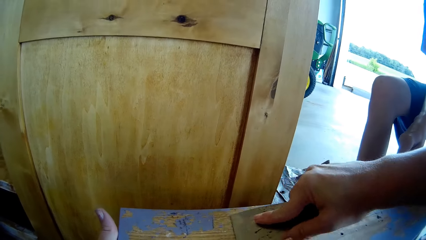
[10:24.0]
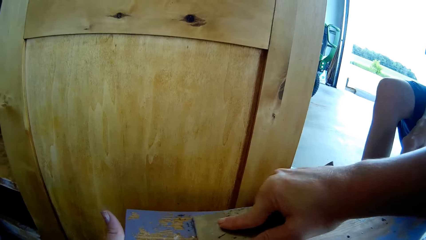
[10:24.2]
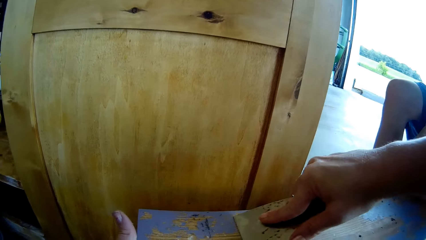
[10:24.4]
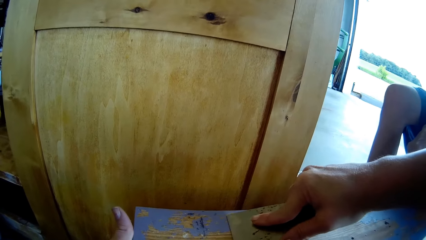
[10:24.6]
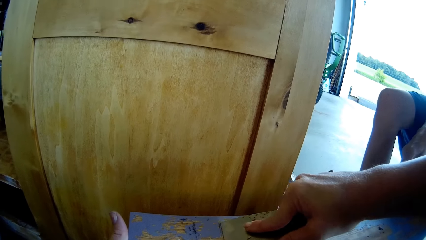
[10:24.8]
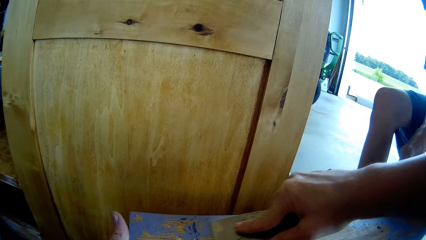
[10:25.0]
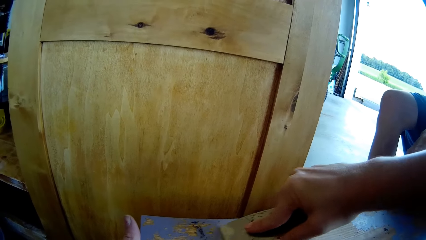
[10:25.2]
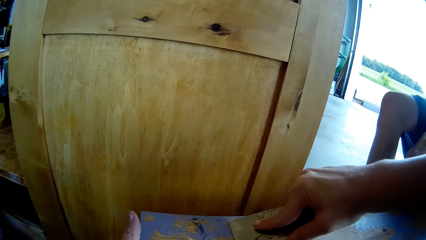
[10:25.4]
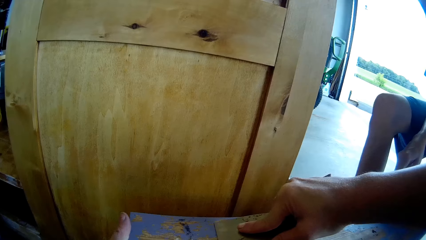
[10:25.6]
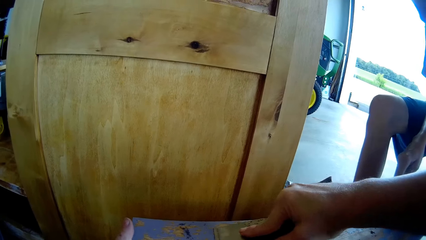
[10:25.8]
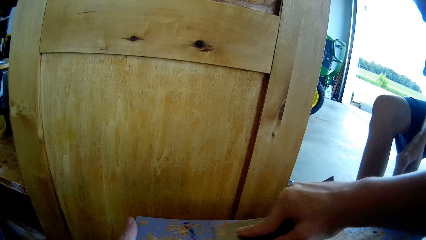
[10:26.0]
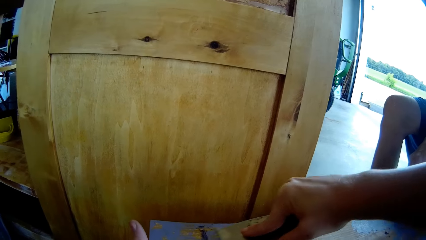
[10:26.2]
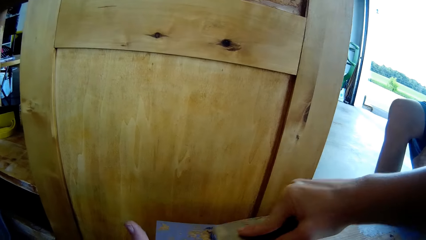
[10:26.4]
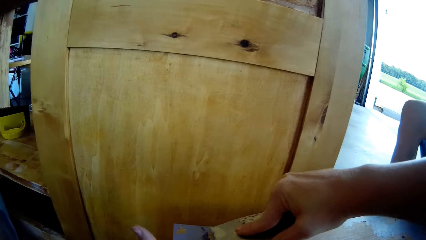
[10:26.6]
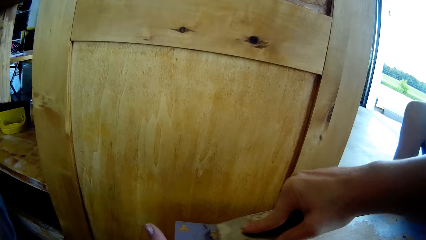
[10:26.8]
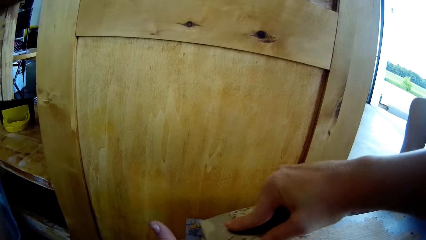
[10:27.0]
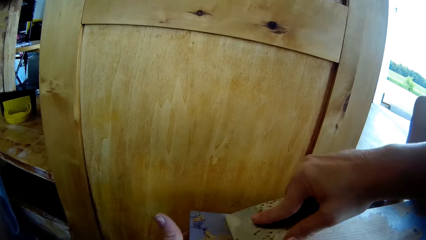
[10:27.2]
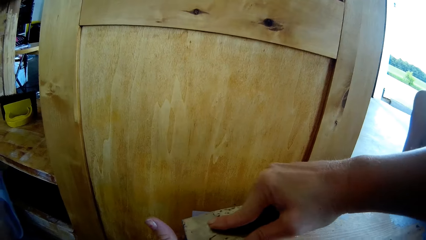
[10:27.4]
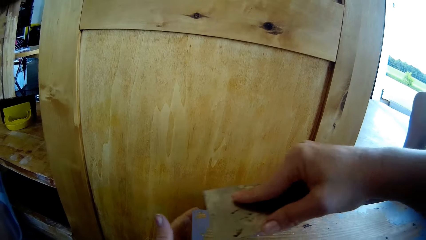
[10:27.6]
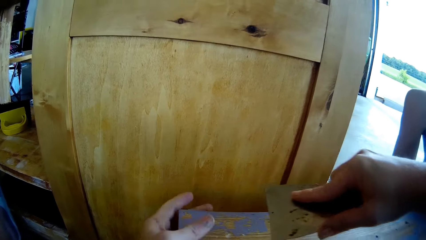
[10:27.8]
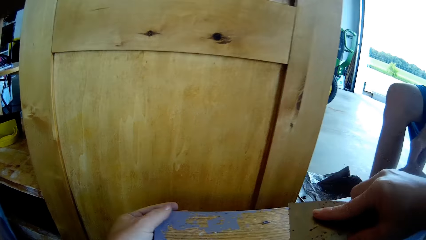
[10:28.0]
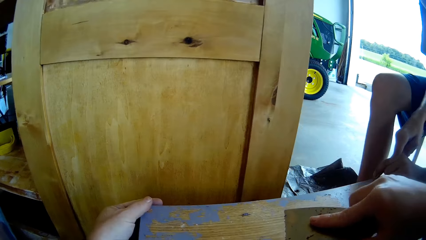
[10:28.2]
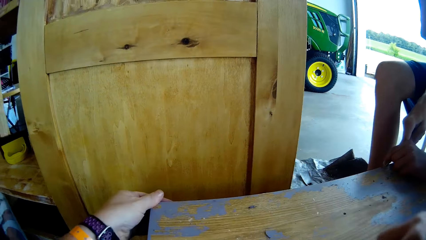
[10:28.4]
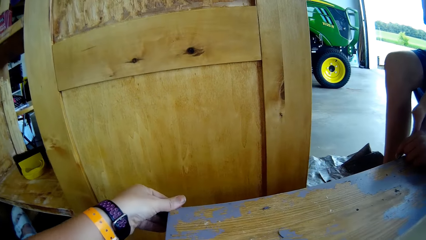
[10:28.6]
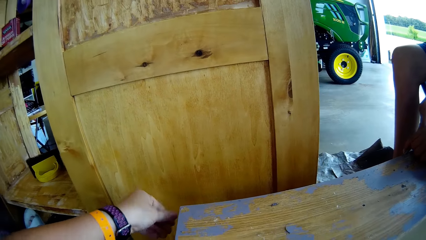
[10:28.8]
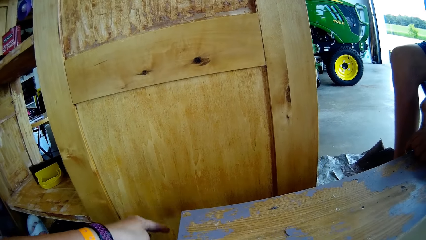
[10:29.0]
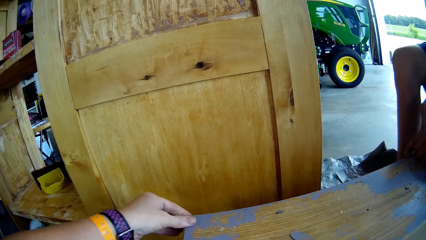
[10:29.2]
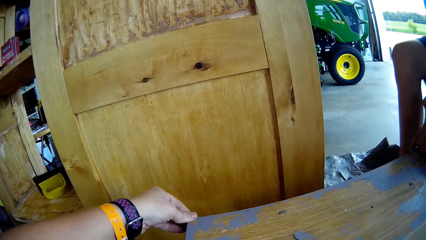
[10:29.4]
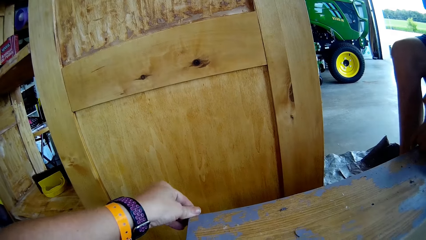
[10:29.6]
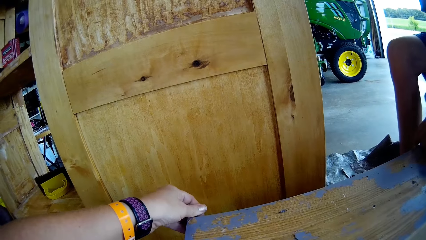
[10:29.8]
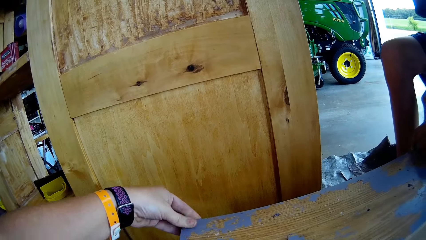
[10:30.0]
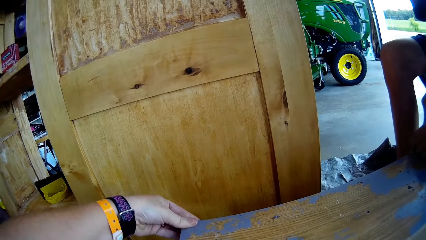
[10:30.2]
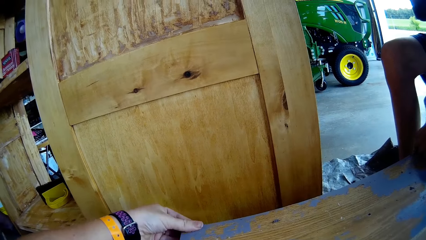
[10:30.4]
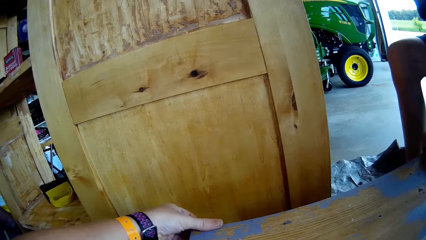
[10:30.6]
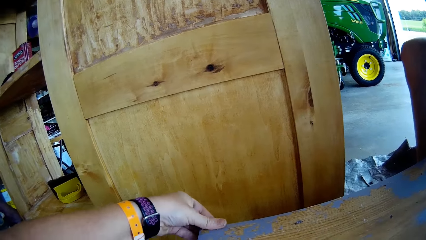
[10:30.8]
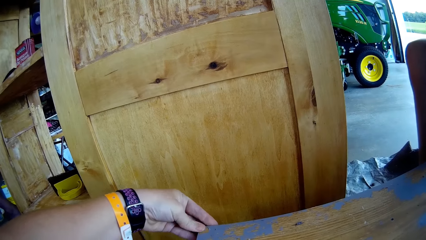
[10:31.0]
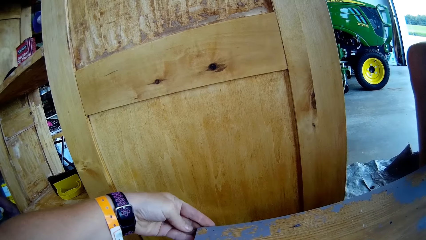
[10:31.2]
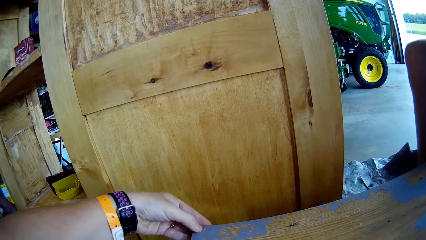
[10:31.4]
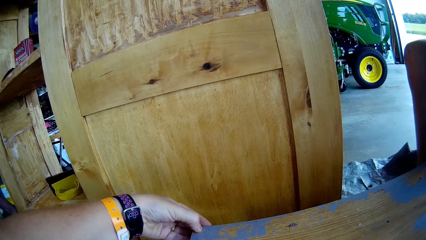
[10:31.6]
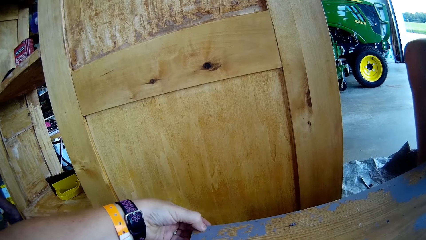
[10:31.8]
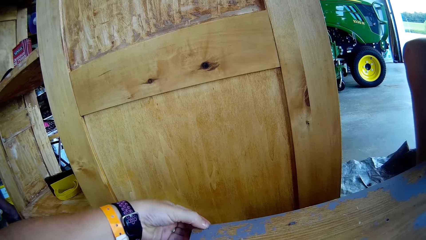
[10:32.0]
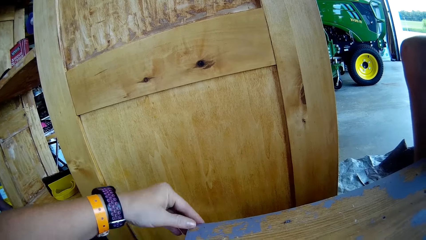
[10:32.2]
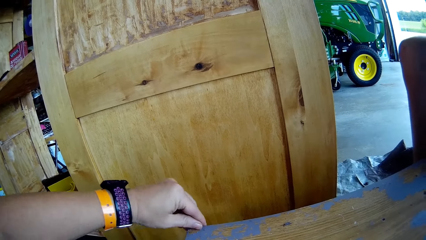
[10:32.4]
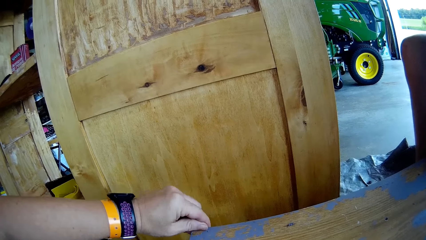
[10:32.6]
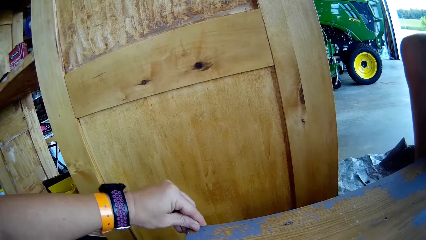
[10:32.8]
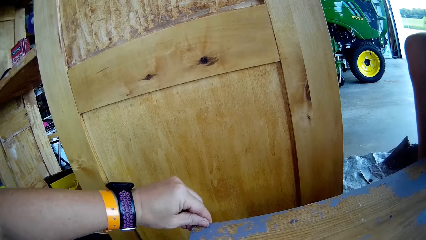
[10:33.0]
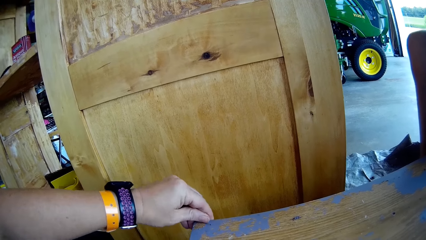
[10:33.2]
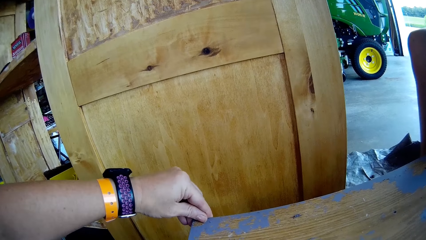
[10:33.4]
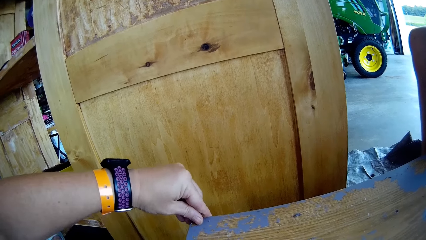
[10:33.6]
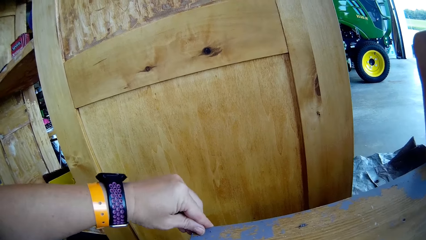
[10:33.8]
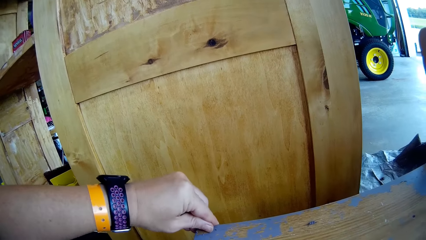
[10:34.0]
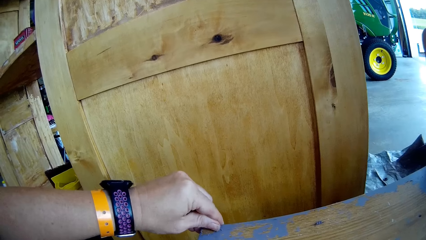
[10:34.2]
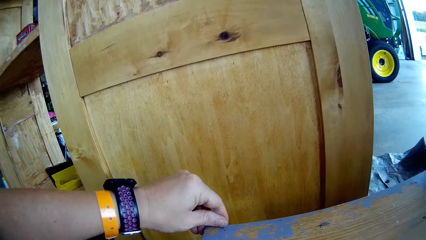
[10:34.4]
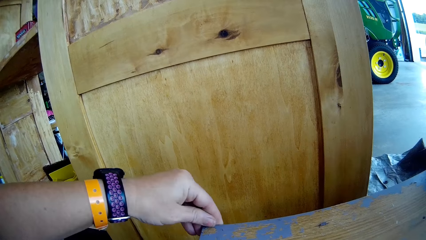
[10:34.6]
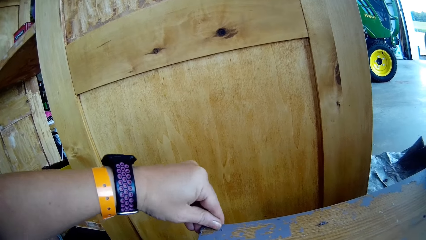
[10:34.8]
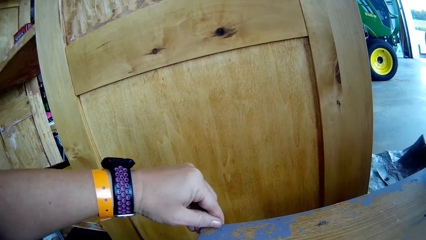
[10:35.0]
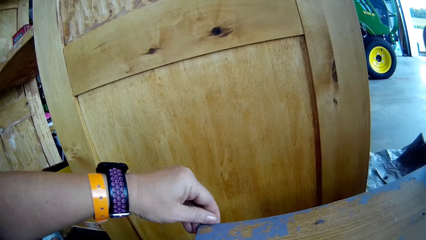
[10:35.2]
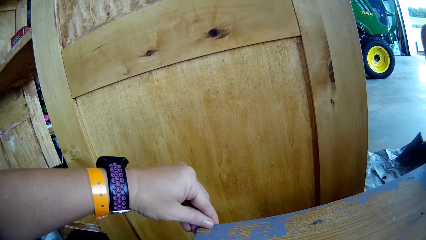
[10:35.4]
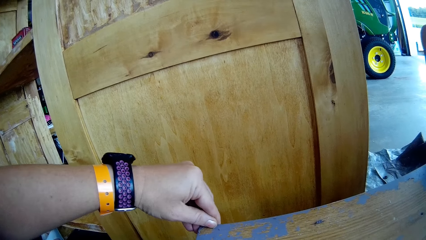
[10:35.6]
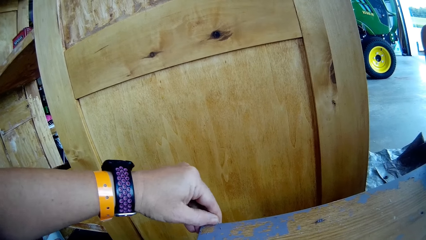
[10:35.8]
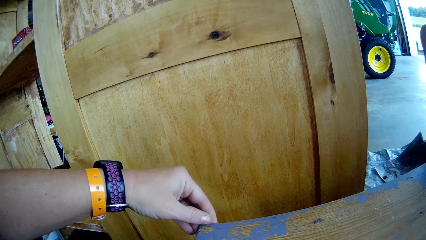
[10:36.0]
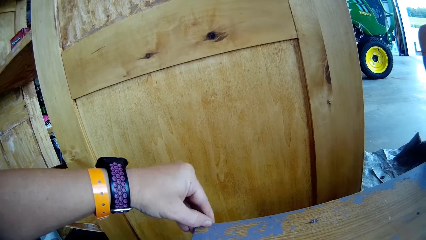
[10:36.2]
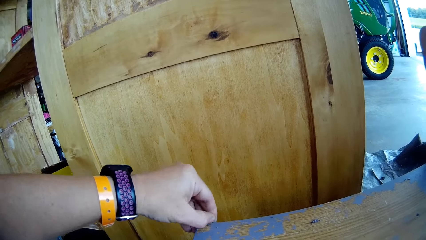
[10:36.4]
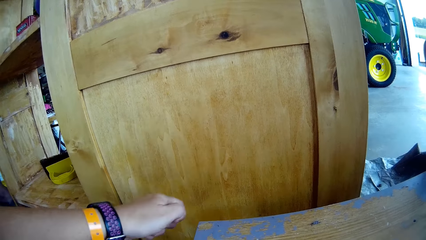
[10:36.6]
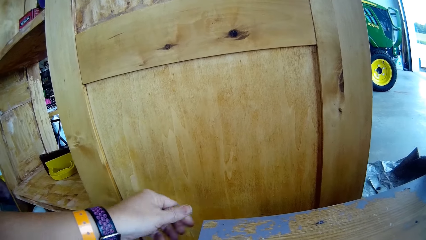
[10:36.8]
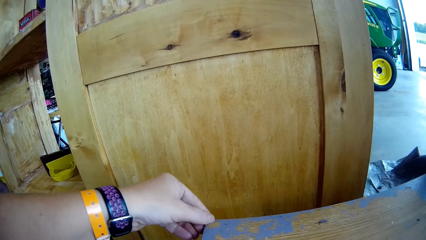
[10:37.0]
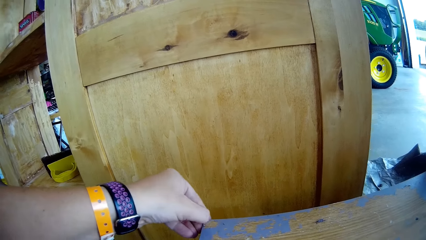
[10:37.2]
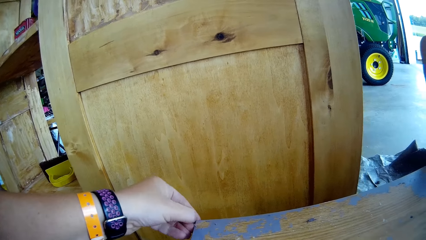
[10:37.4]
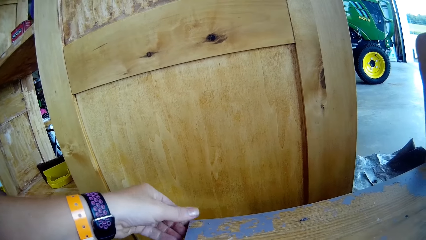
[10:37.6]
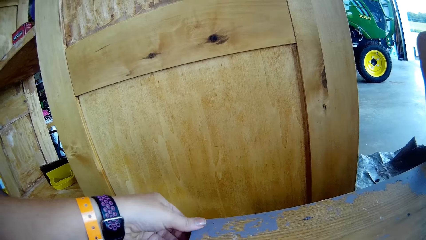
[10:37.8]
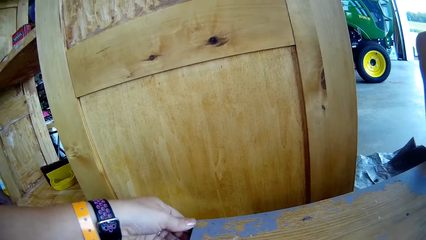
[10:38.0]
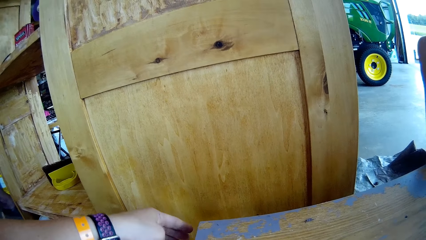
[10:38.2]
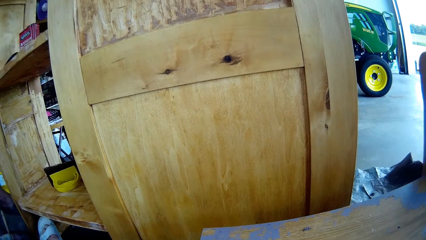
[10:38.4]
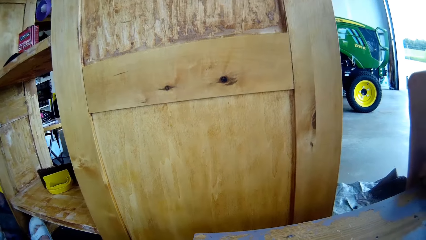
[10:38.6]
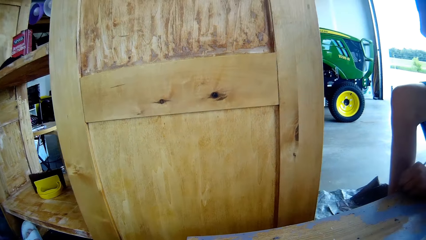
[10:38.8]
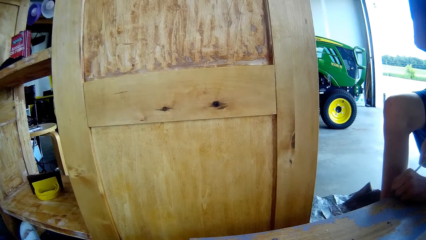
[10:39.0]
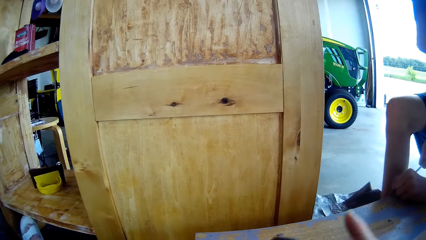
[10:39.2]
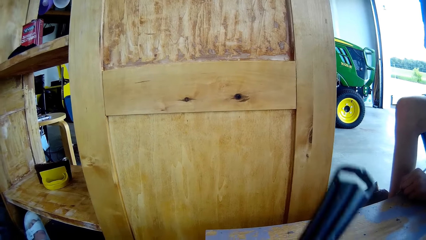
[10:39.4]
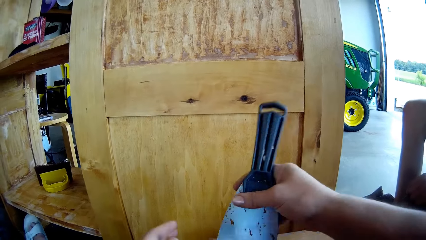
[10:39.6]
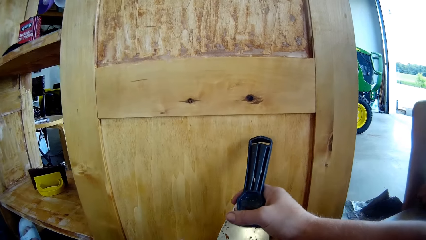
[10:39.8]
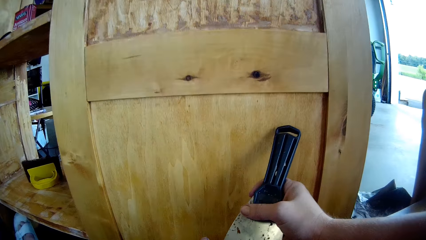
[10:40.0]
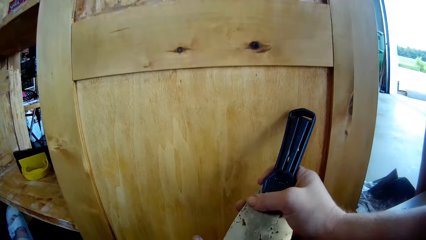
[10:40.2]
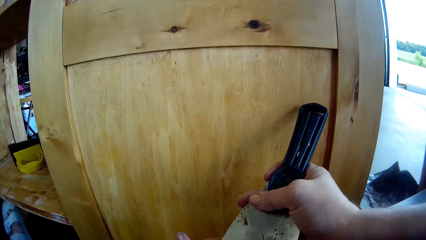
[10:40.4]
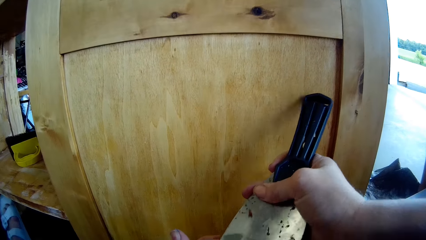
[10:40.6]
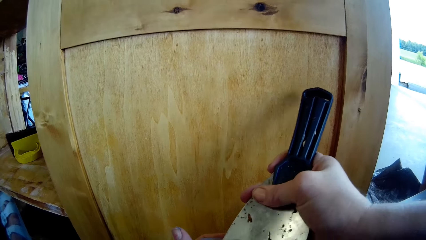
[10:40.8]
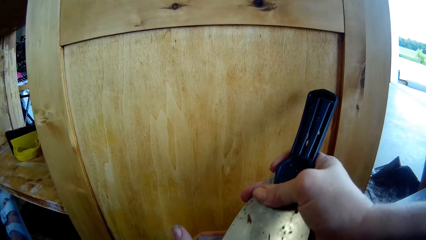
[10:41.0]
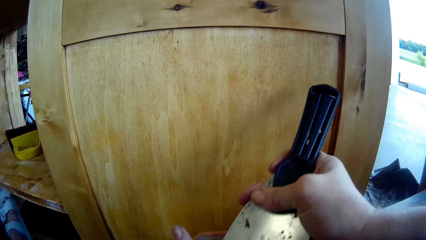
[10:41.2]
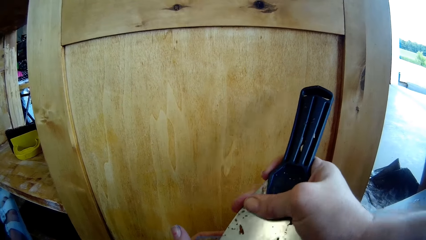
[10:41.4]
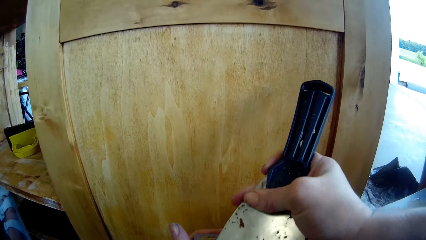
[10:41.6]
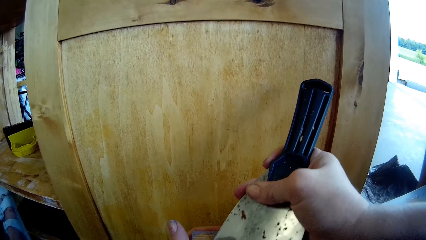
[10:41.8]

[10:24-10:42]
The camera wearer wipes paint from the table with their hand. A man scrapes paint from the table with a screwdriver. The camera wearer scrapes paint from the table with their hand. They converse with the man. They scrape paint from the table with a putty knife.
